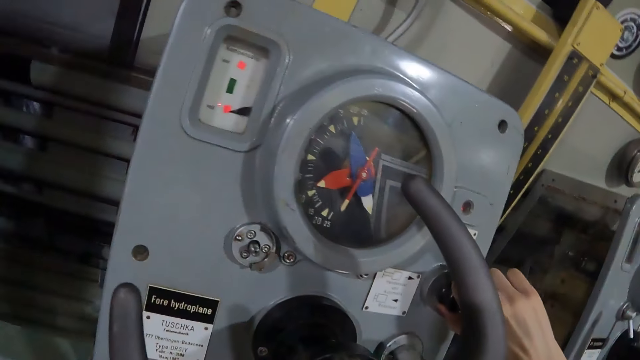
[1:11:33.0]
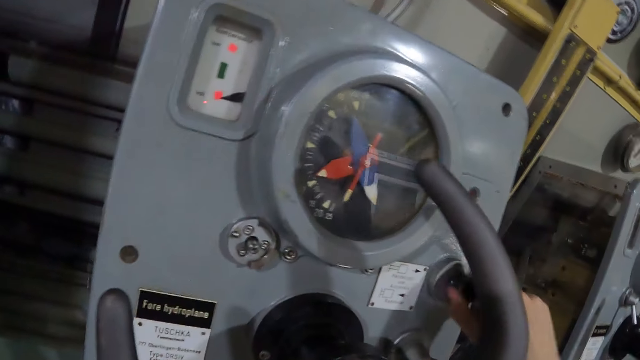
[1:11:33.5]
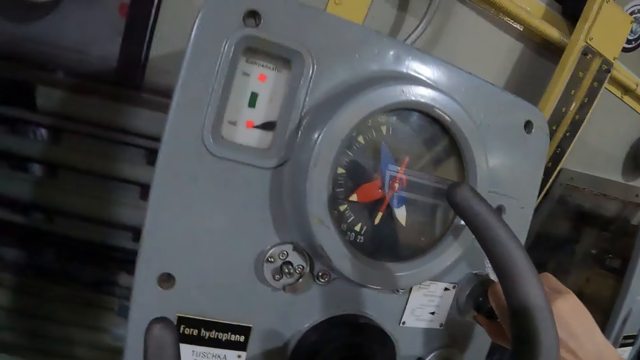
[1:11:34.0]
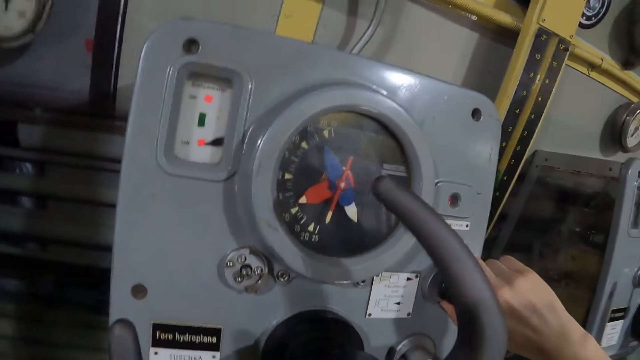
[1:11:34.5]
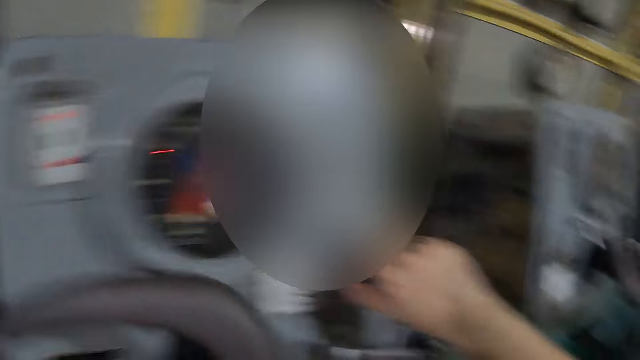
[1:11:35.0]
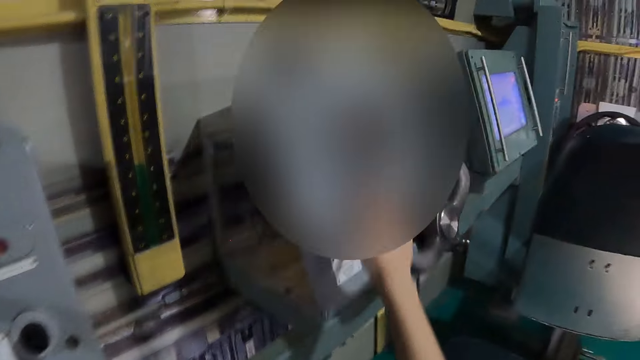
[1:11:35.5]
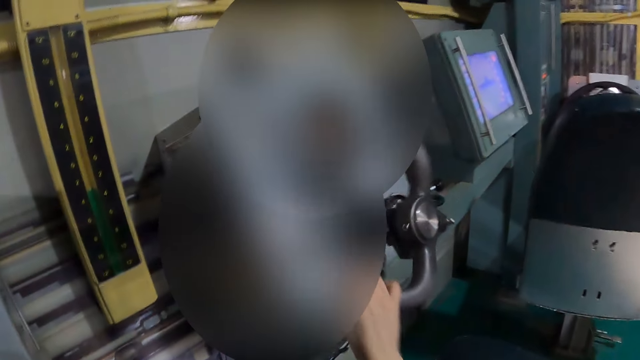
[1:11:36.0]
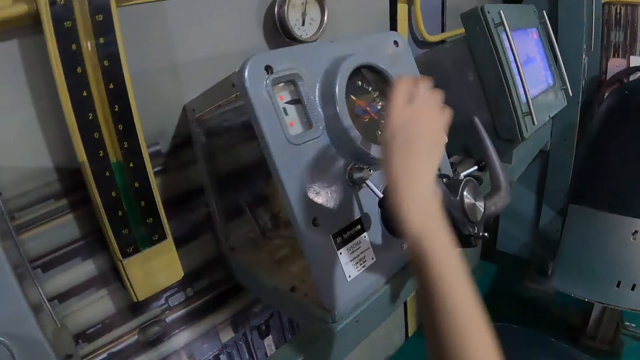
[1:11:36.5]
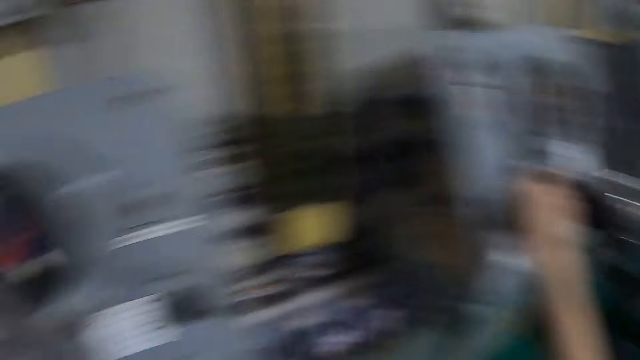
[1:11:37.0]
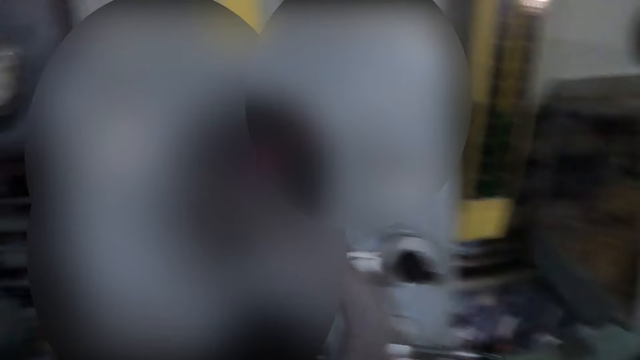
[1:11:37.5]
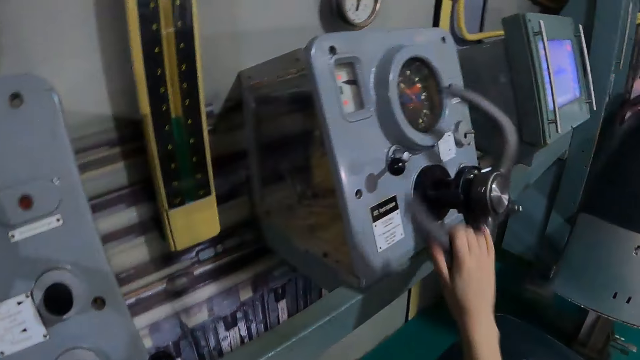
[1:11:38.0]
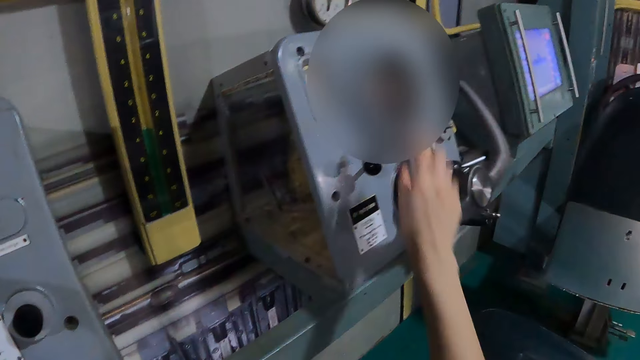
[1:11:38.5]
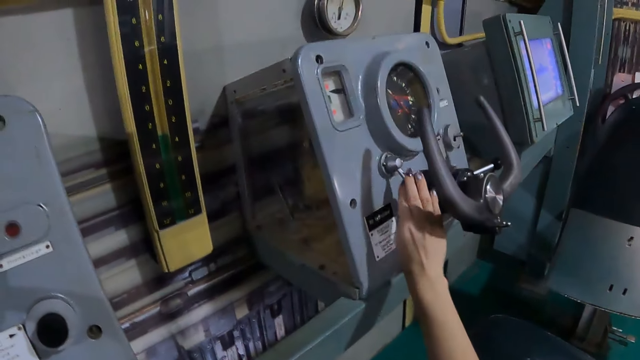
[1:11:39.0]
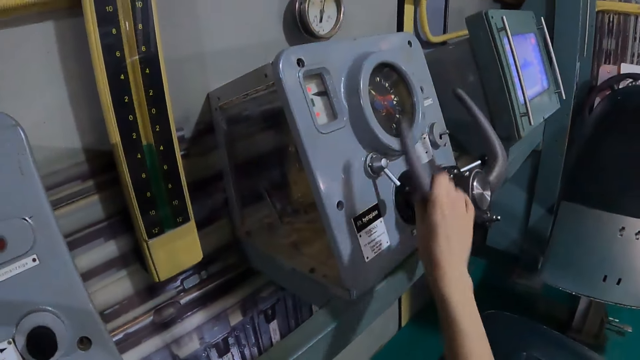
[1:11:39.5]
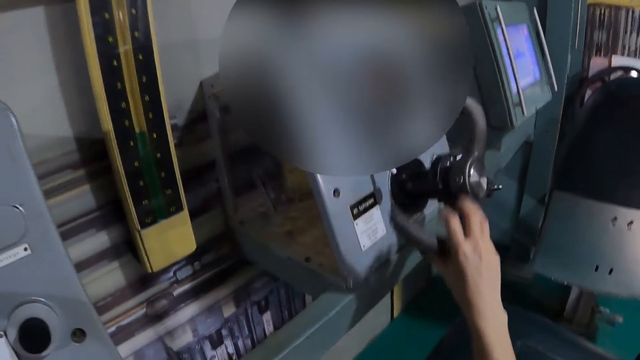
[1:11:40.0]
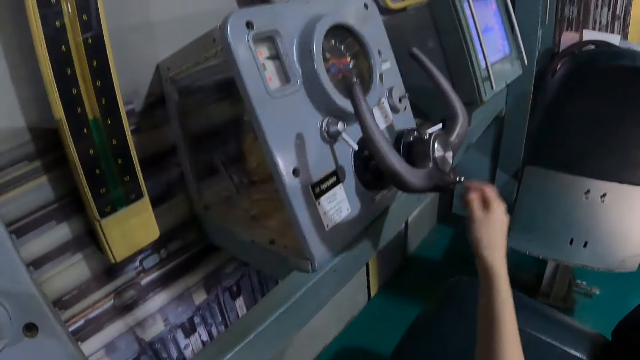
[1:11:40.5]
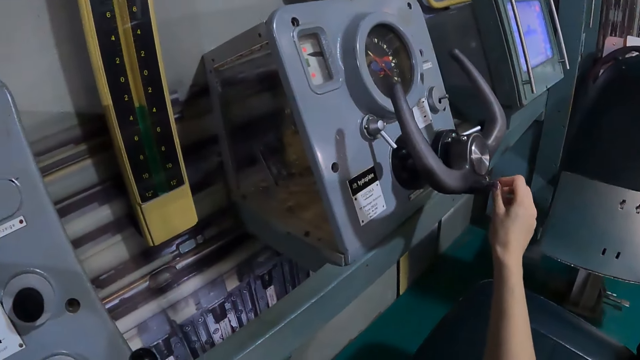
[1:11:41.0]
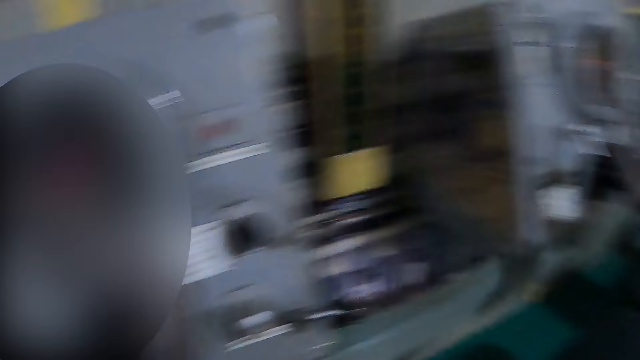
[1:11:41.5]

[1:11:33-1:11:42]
The camera wearer turns the steering wheel.

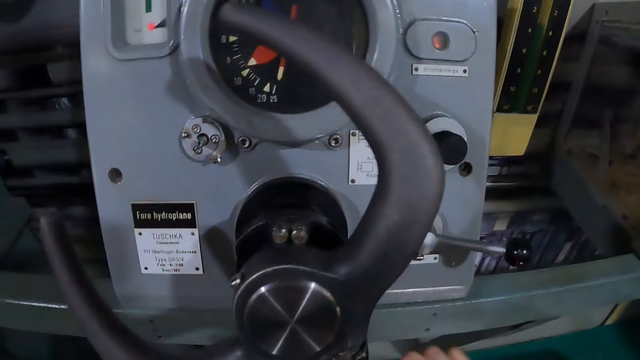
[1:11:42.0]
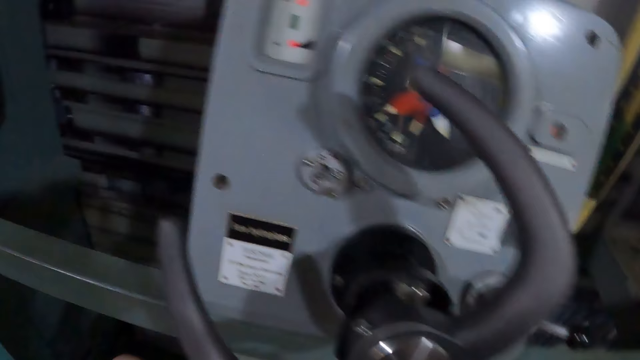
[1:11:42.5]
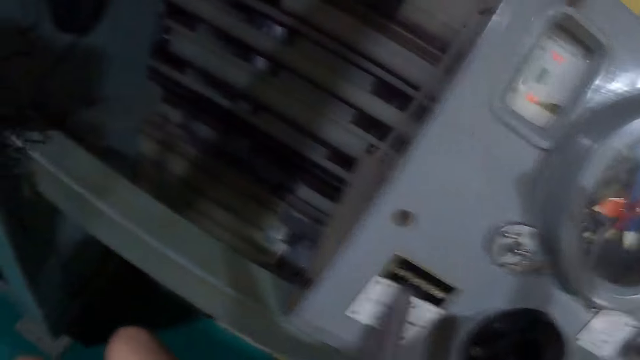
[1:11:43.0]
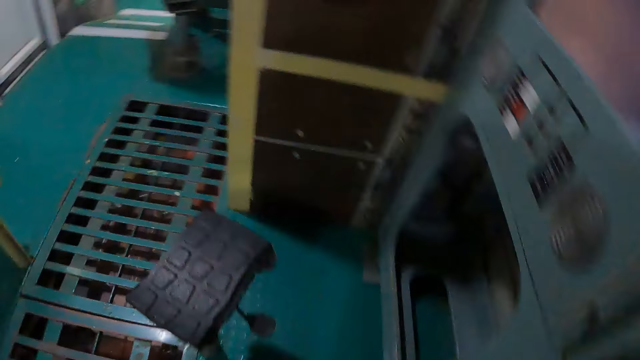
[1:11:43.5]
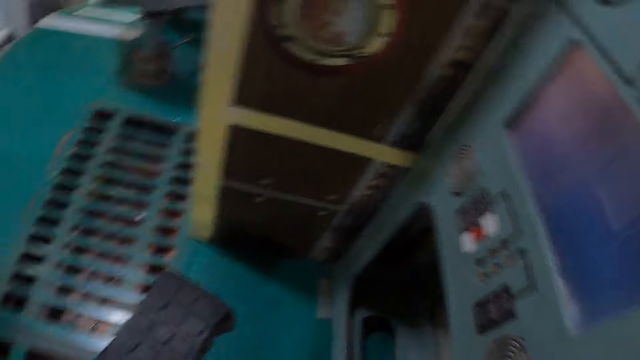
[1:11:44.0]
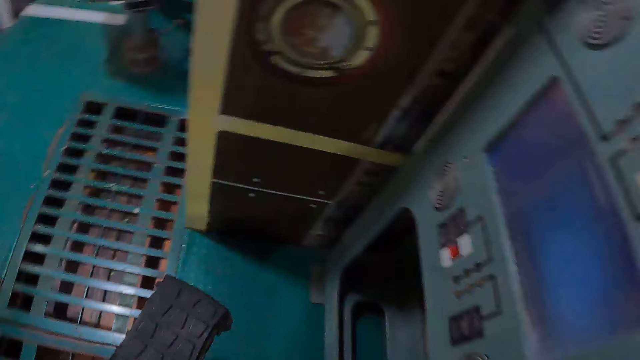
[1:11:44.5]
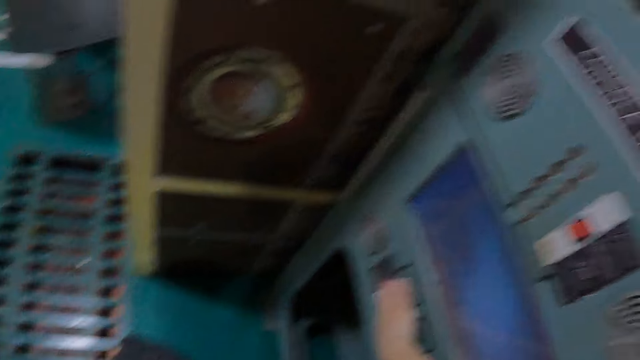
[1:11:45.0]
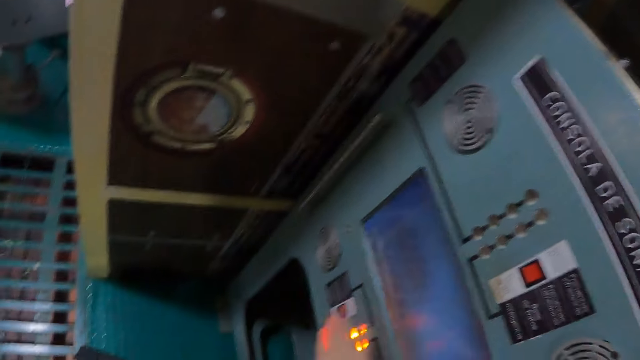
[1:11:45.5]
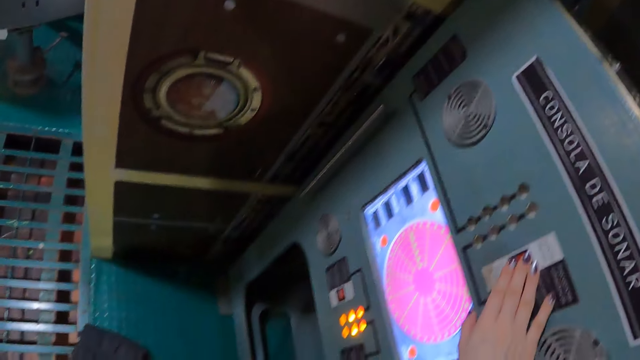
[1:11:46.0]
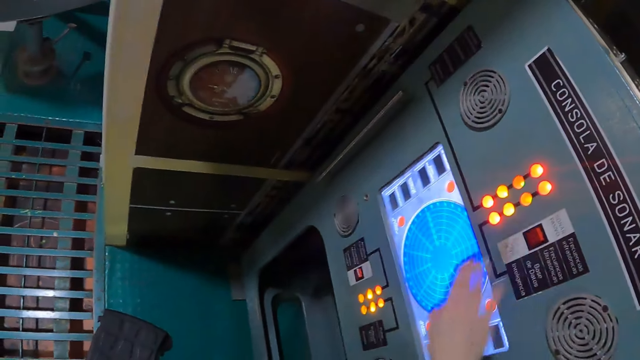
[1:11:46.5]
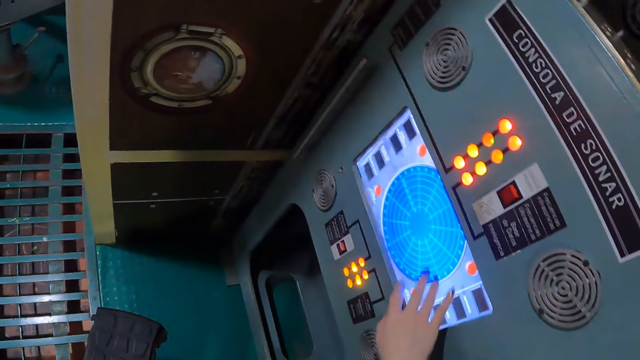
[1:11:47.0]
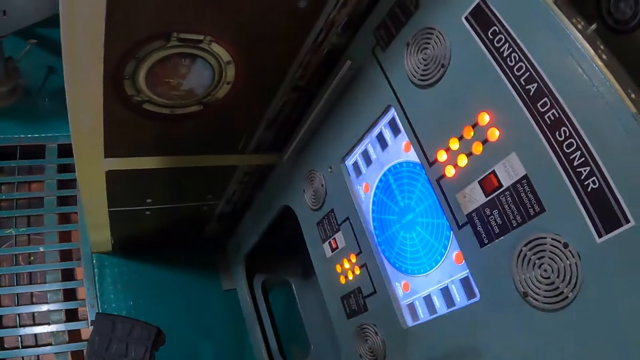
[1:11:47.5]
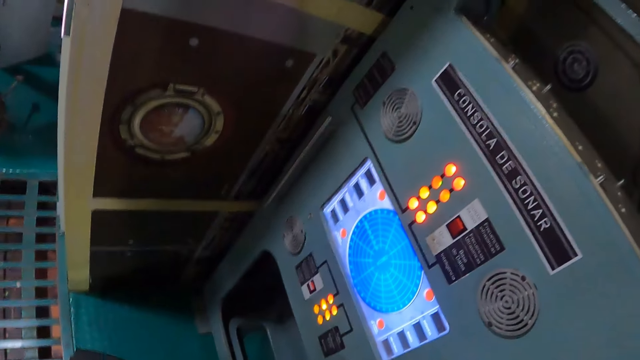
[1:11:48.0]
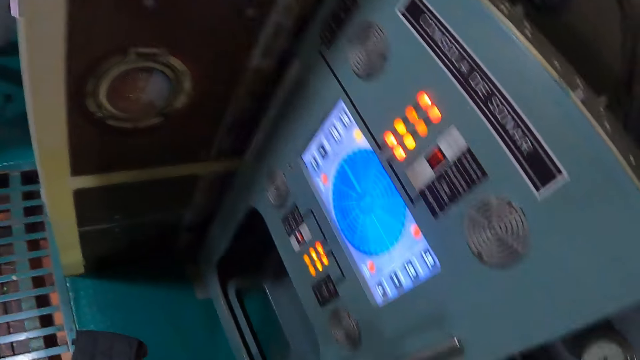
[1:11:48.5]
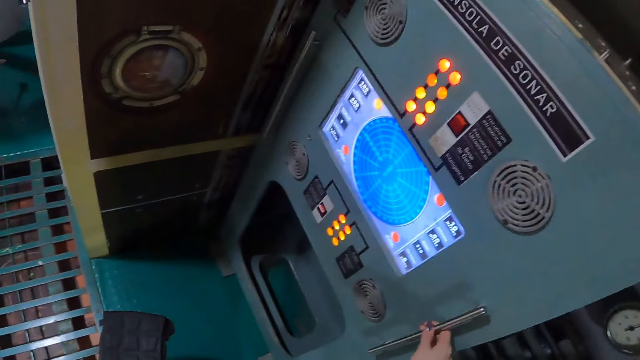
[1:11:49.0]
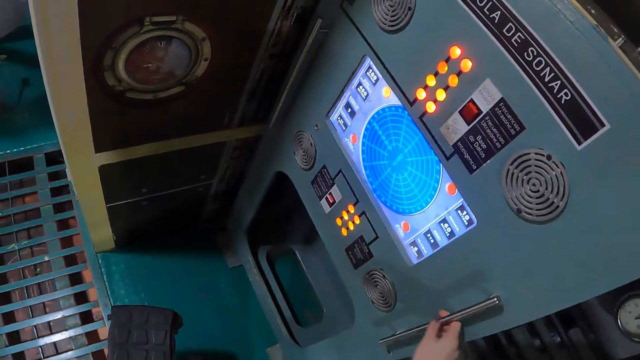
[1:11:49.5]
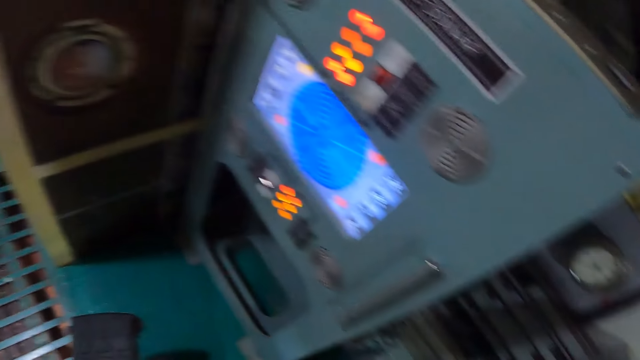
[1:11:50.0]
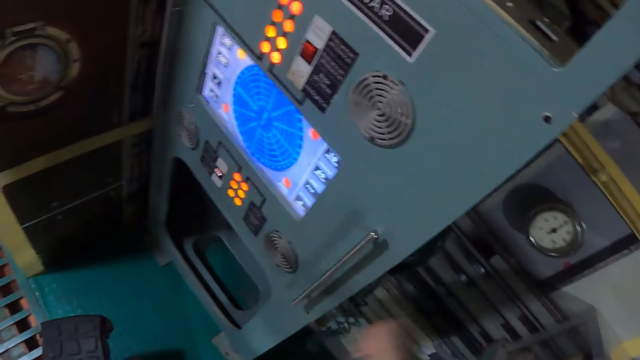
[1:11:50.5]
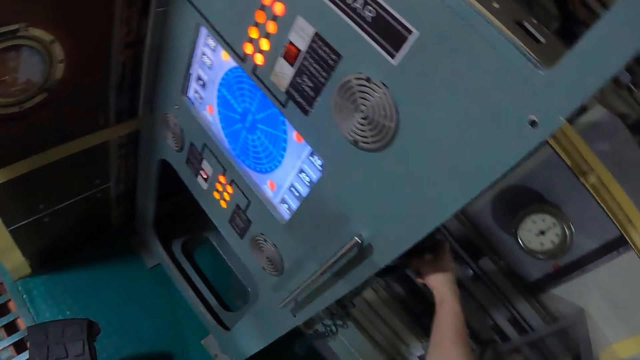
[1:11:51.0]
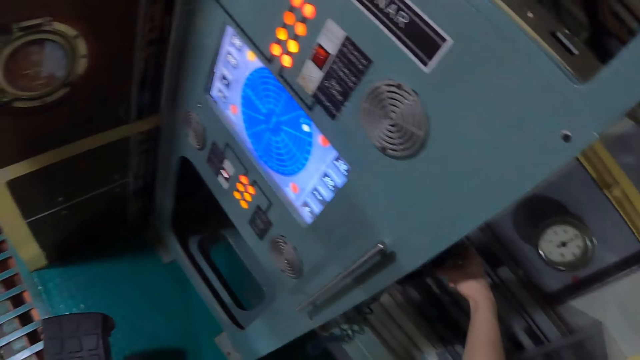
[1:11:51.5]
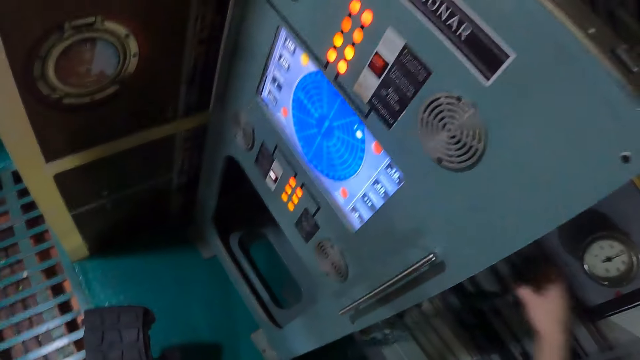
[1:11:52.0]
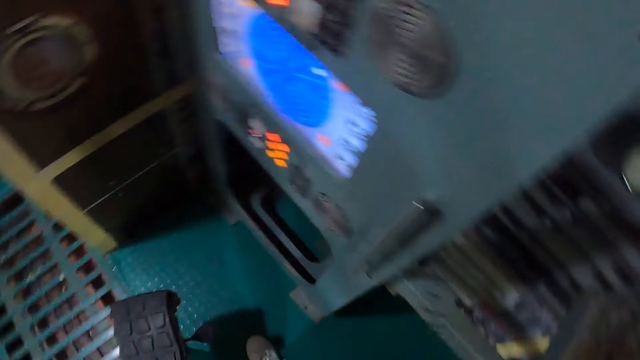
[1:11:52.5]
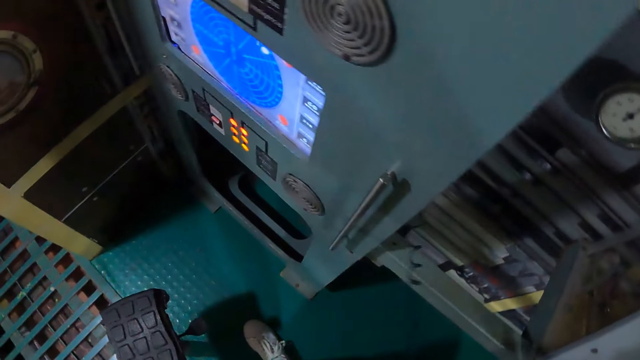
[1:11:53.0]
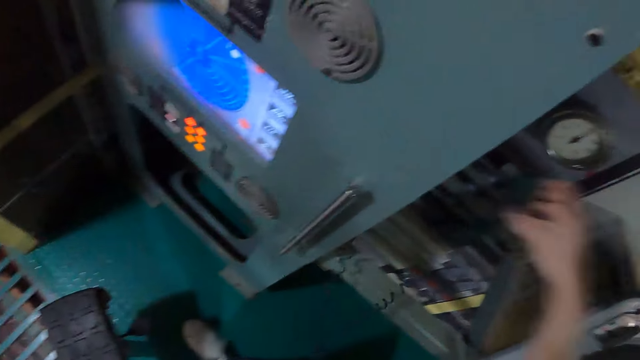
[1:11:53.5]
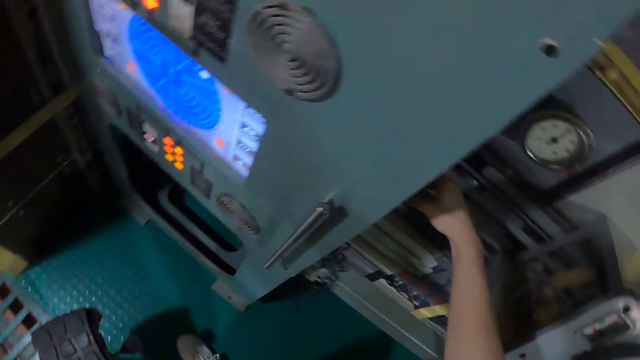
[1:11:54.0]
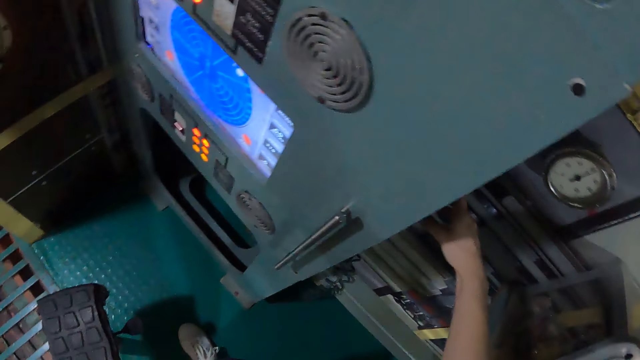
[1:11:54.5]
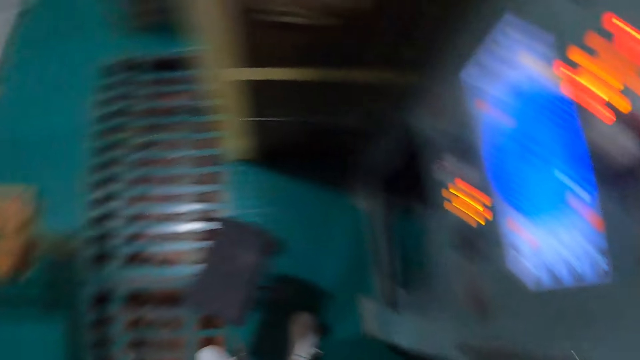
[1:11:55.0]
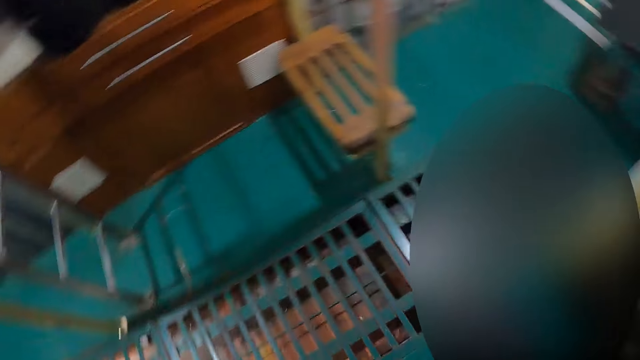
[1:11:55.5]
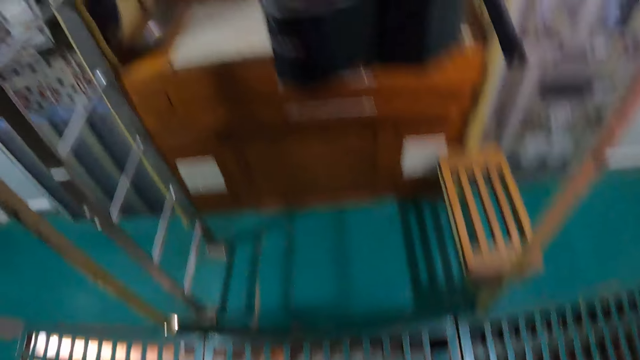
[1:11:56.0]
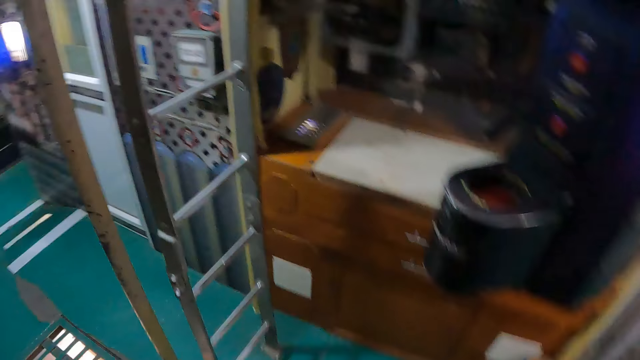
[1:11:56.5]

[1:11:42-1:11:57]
The camera wearer looks around the museum. They operate the machine. They press buttons on the dial. They inspect the dial. They pick up the telephone and put the telephone on the machine. They look around the museum.
